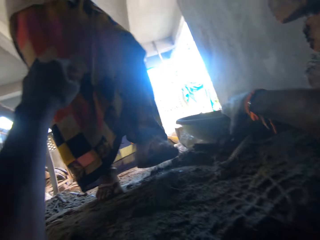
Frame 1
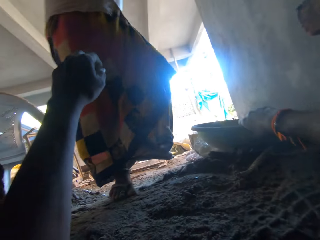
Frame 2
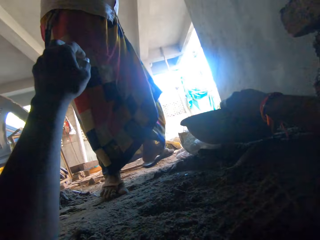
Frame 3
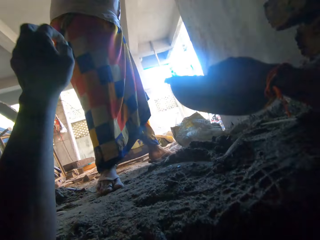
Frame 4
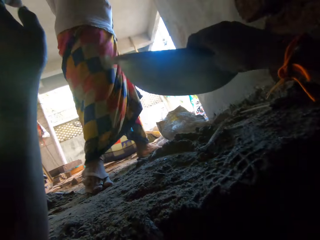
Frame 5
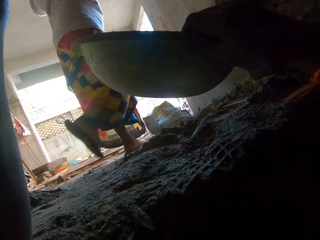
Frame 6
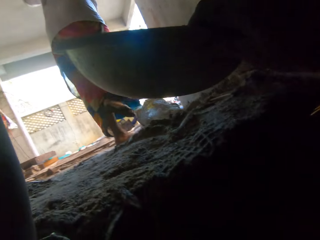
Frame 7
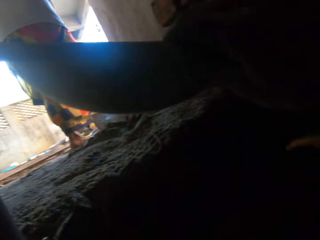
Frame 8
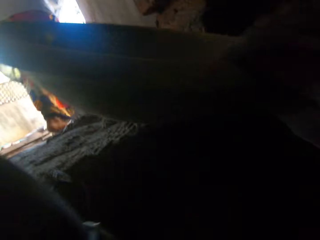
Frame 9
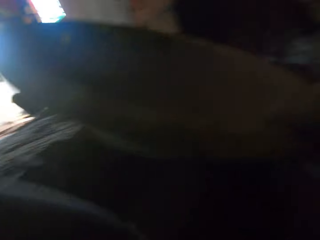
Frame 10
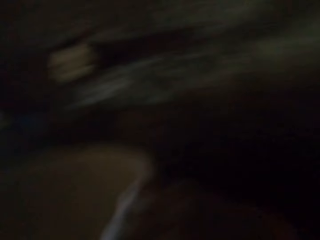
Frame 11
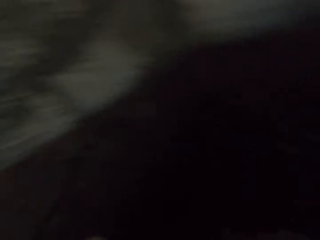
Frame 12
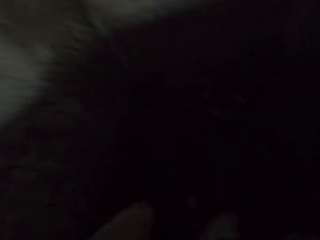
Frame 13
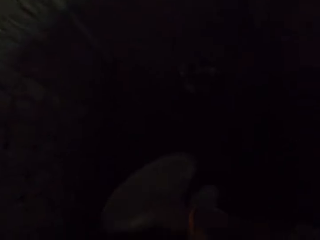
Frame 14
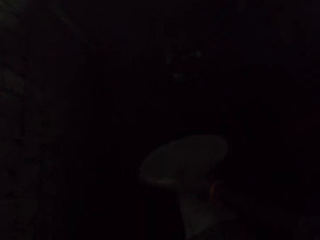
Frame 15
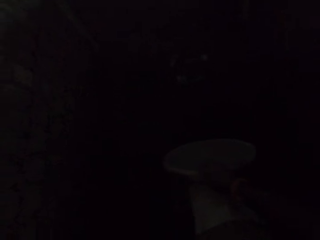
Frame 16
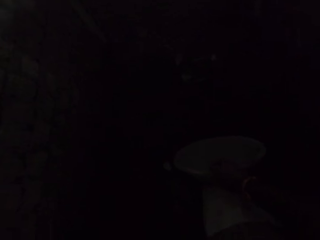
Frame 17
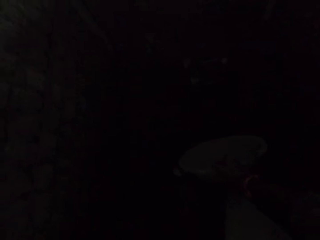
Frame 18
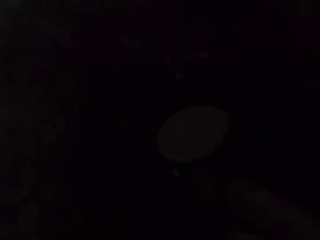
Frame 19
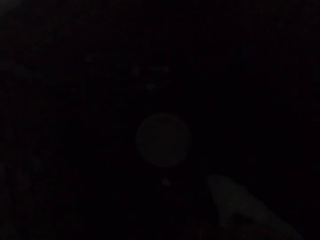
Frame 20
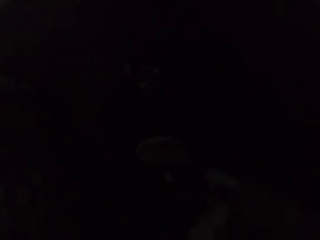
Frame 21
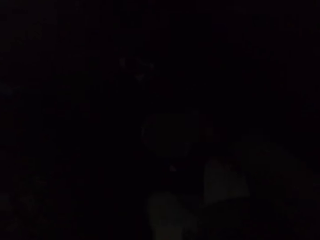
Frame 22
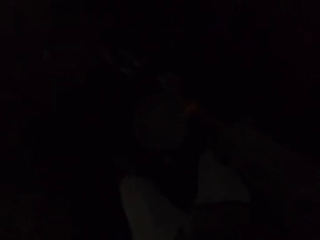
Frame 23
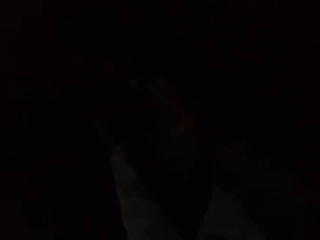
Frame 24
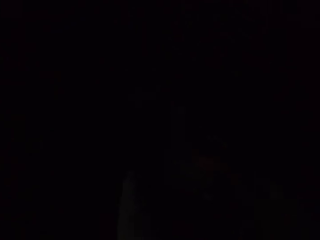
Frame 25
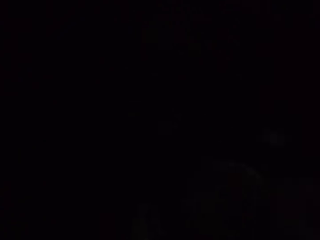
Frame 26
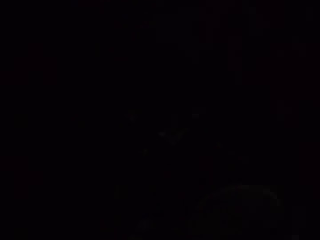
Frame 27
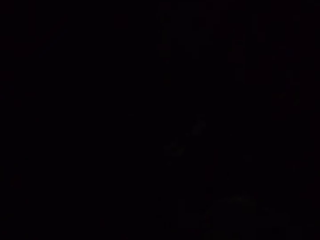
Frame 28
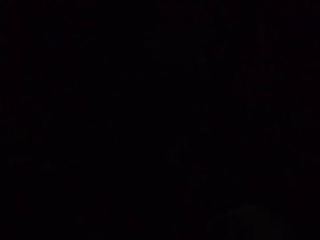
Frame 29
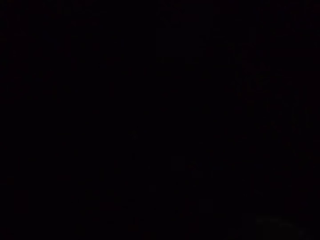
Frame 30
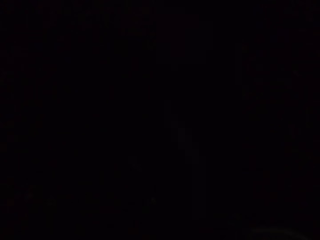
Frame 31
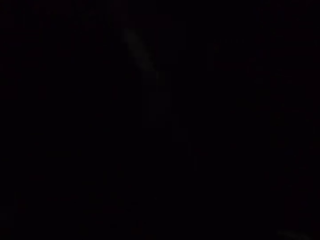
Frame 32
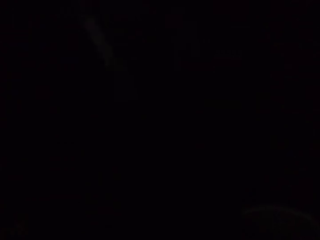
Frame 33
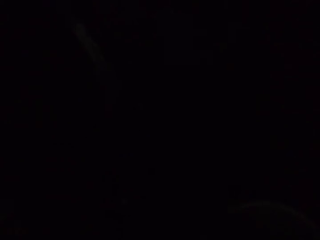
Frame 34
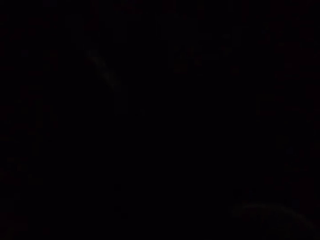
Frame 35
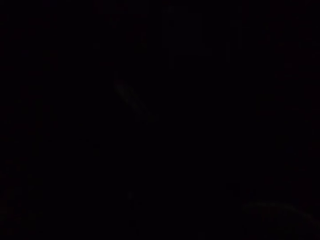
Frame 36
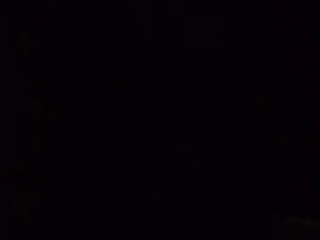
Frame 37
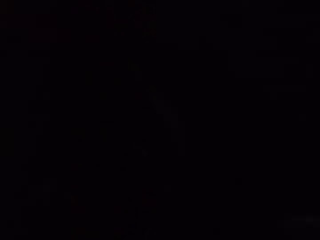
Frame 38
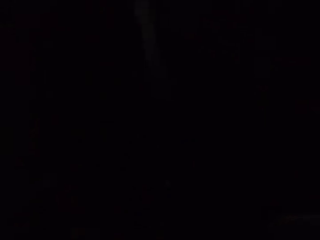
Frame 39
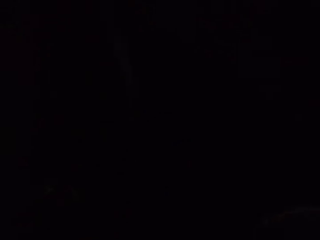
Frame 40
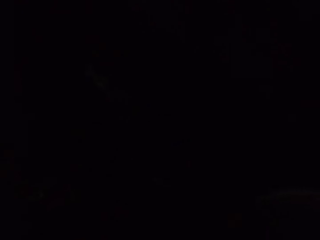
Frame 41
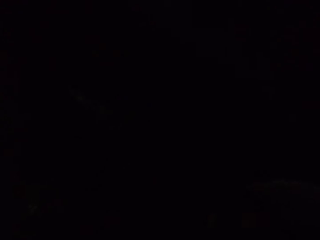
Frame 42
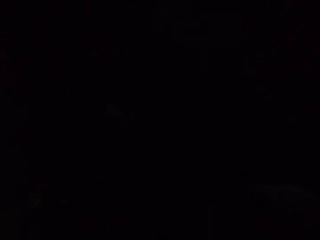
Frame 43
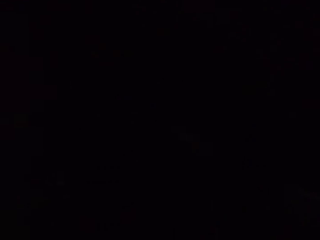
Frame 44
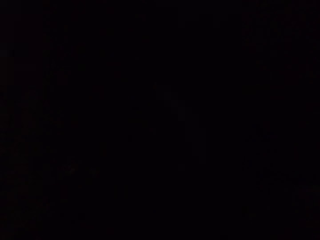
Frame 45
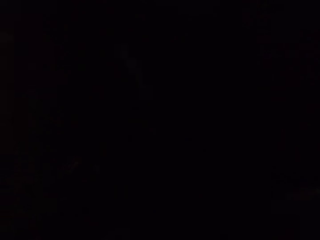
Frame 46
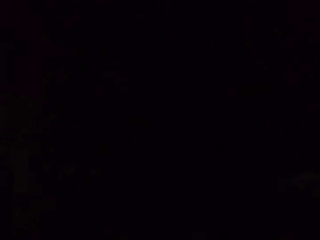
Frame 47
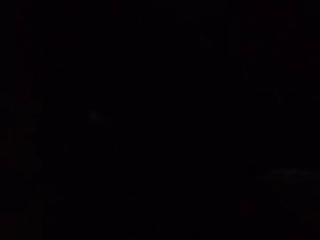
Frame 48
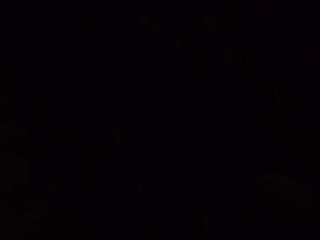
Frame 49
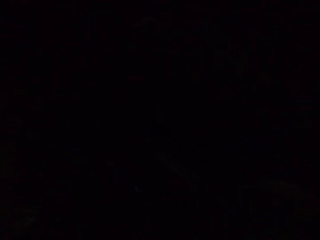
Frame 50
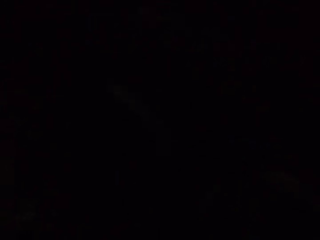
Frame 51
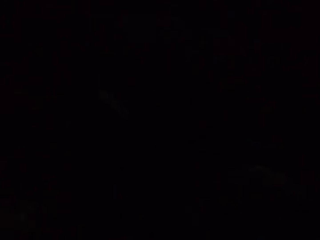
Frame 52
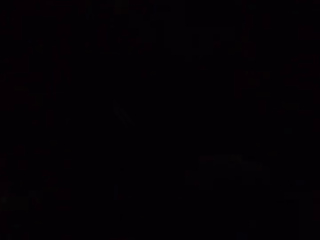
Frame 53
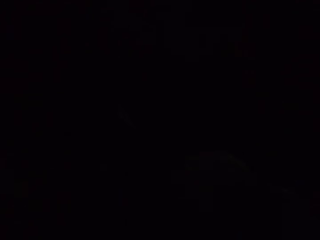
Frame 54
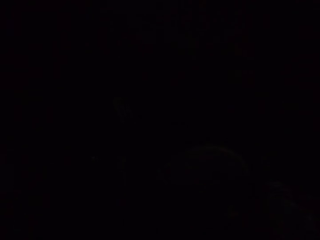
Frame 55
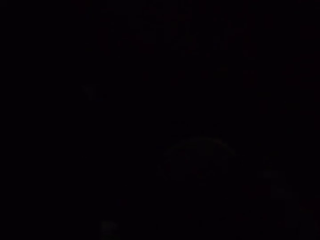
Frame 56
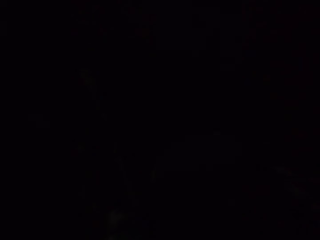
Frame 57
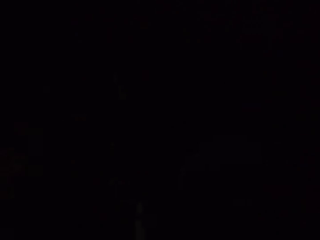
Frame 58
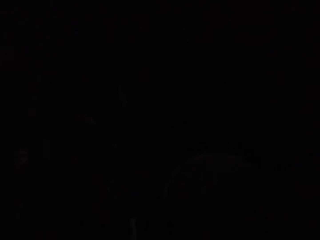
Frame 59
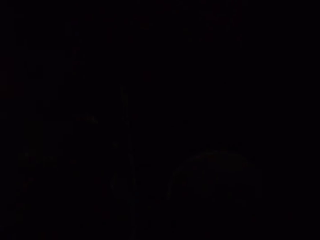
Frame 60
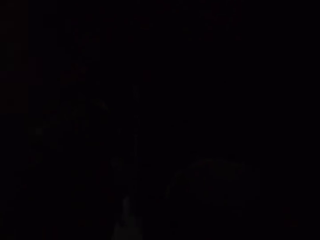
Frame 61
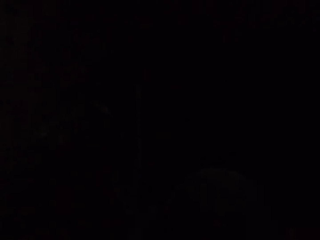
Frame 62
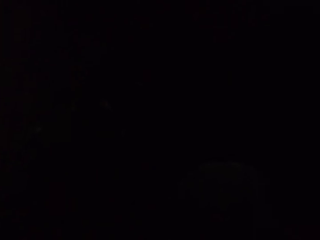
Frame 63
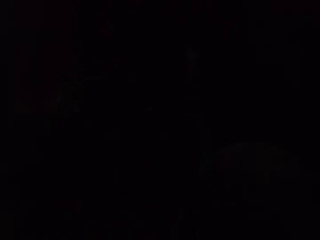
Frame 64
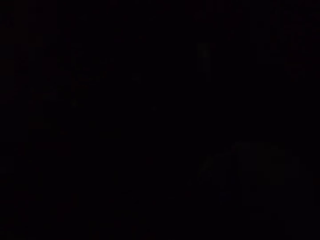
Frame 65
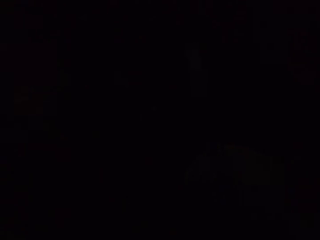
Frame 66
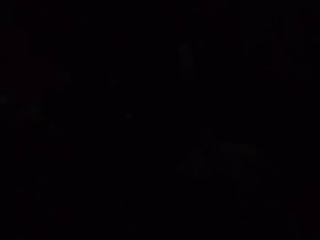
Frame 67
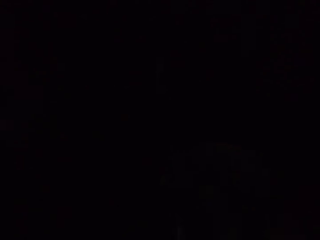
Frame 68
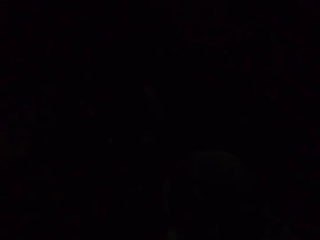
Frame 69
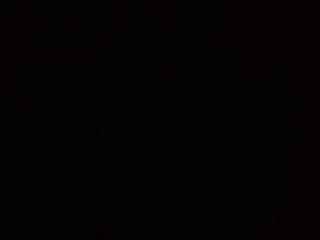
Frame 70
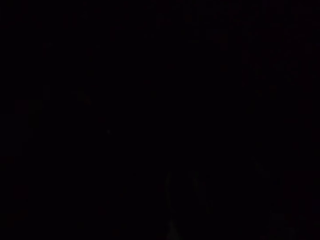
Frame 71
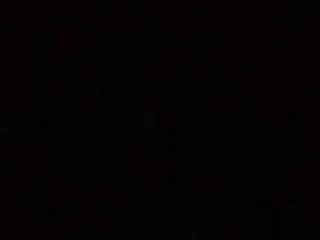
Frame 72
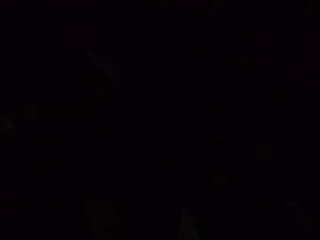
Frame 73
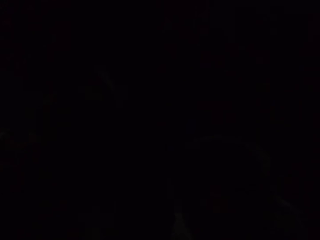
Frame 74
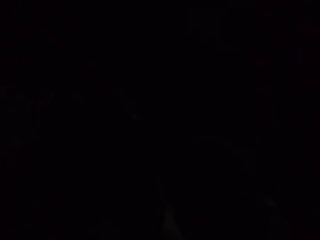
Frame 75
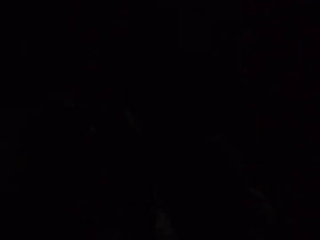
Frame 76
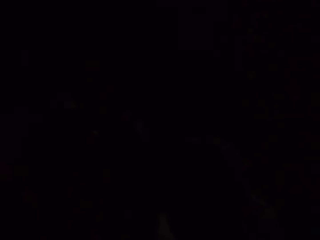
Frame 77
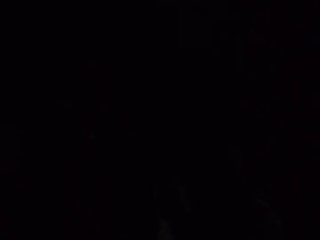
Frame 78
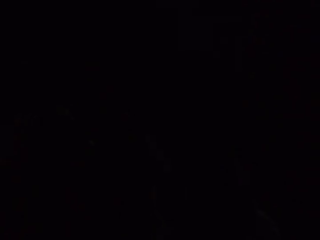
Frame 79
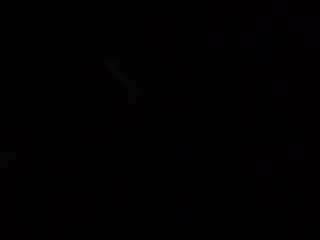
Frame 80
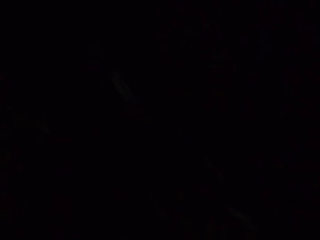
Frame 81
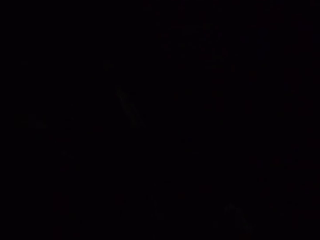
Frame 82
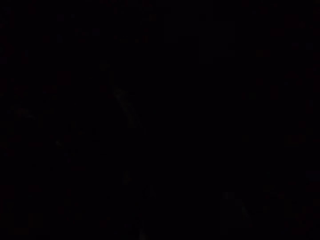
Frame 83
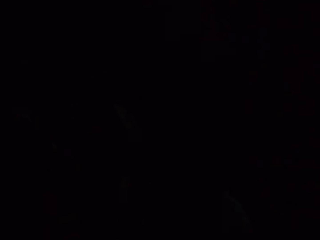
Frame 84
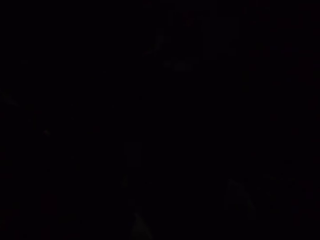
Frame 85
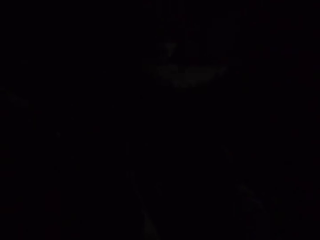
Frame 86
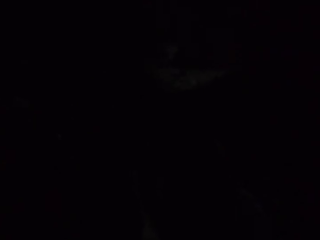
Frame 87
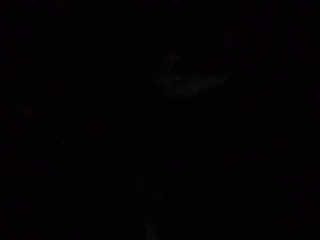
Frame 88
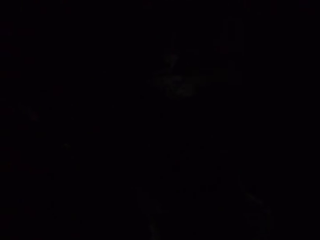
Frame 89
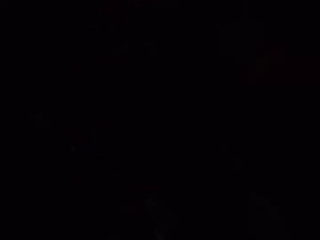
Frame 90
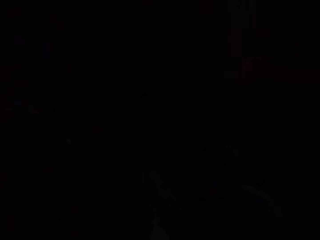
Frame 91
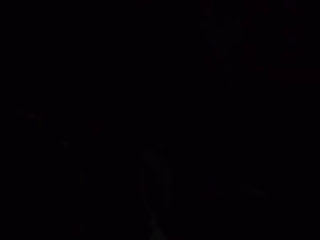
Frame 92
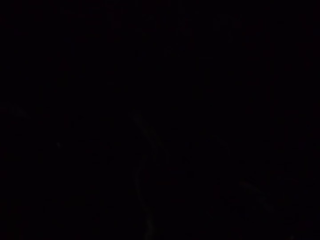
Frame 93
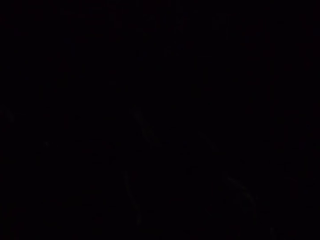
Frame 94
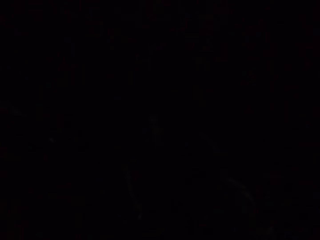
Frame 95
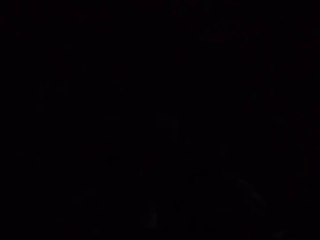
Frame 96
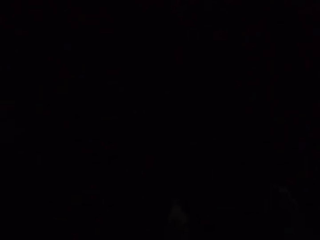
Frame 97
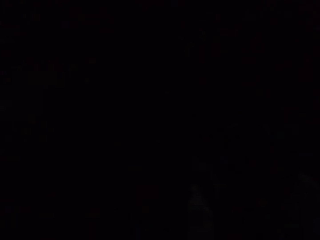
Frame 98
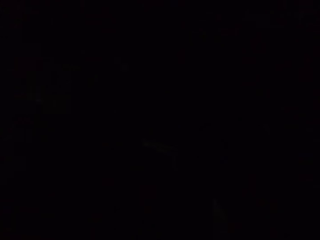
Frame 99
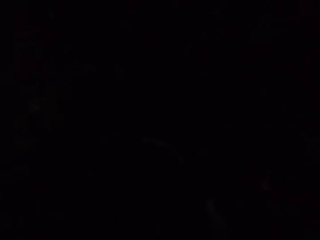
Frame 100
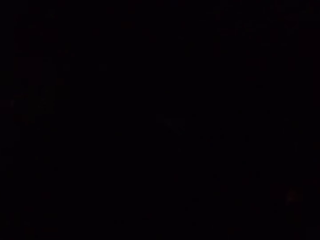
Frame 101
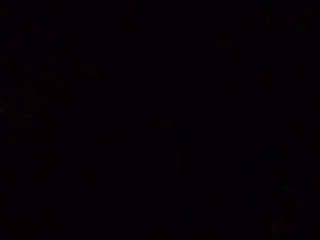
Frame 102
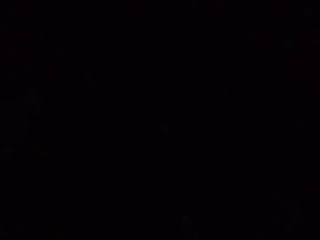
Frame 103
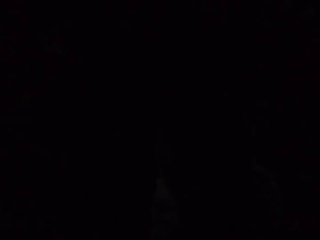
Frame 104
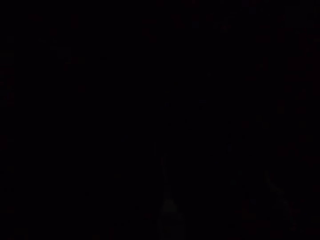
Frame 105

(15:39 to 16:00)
The camera wearer picks up a mortar pan or head pan from the floor with his right hand. He drops the mortar pan to the ground with his right hand. He picks up the hoe from the ground with his hands. He takes sand from the ground with the hoe in his hands. He collects sand in the head pan. He pours the sand from the hoe in his hands into the mortar pan. He takes sand from the ground with the hoe in his hands. He pours the sand from the hoe in his hands into the mortar pan.
